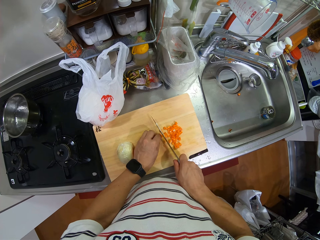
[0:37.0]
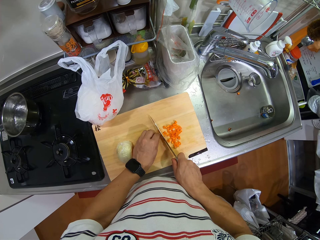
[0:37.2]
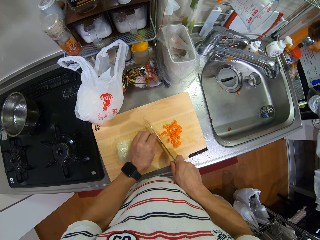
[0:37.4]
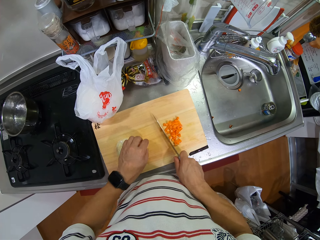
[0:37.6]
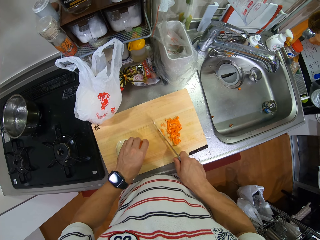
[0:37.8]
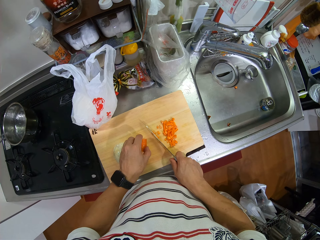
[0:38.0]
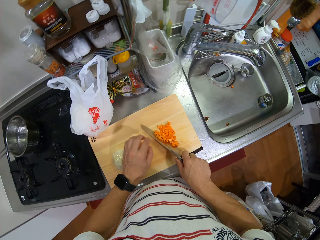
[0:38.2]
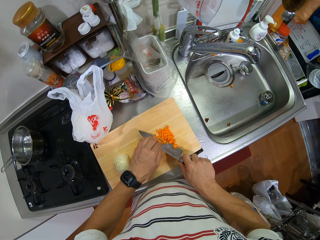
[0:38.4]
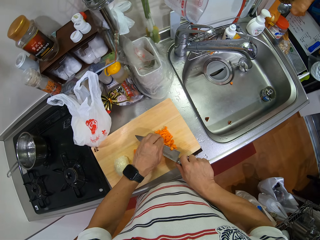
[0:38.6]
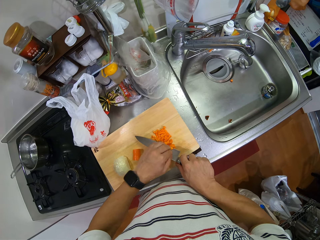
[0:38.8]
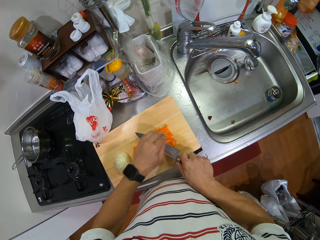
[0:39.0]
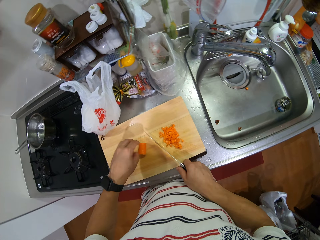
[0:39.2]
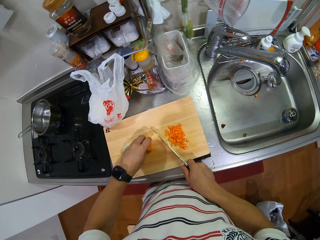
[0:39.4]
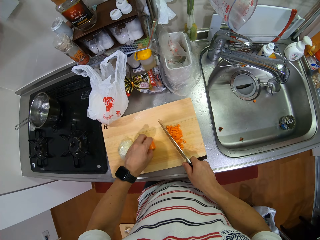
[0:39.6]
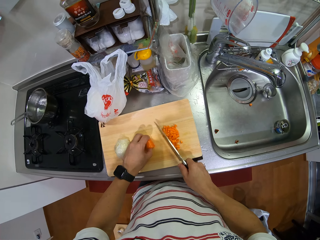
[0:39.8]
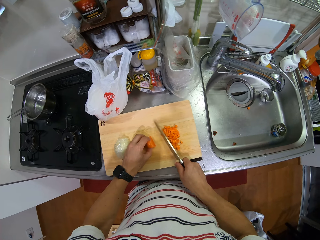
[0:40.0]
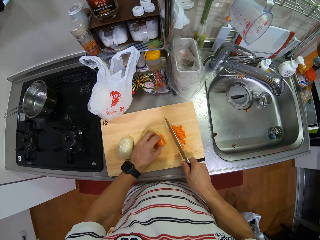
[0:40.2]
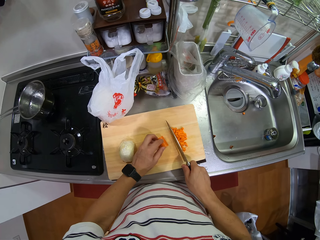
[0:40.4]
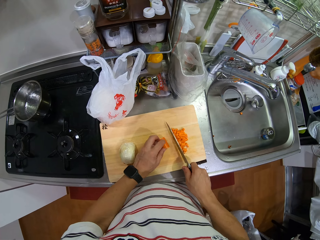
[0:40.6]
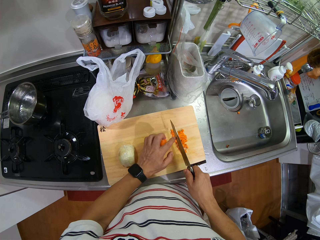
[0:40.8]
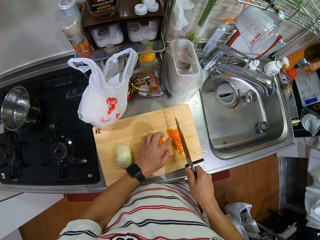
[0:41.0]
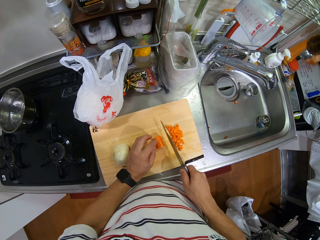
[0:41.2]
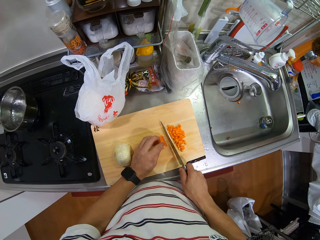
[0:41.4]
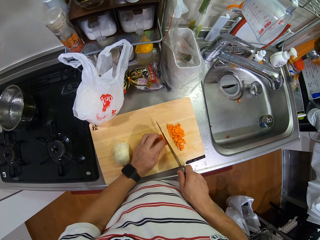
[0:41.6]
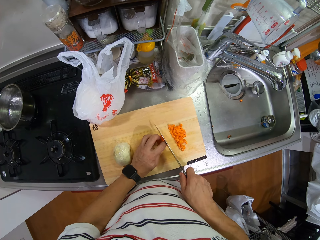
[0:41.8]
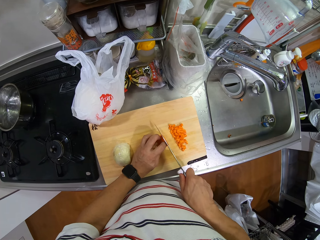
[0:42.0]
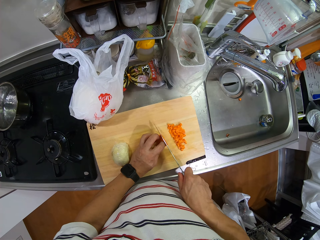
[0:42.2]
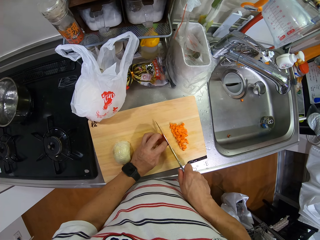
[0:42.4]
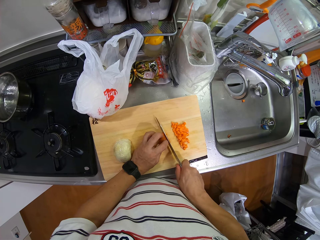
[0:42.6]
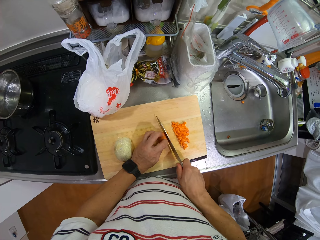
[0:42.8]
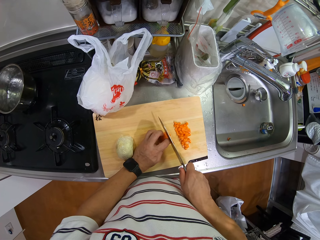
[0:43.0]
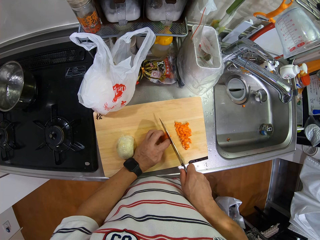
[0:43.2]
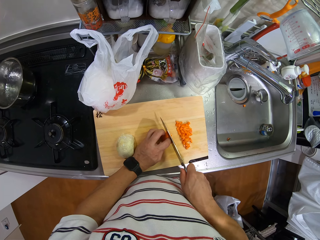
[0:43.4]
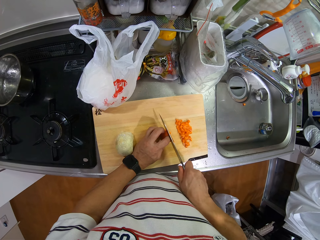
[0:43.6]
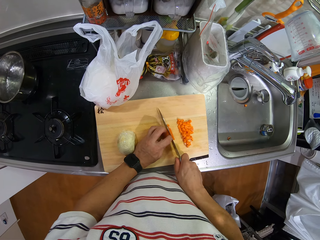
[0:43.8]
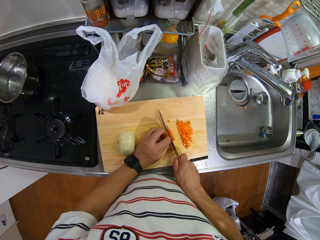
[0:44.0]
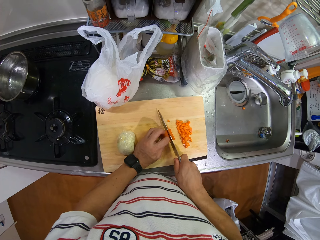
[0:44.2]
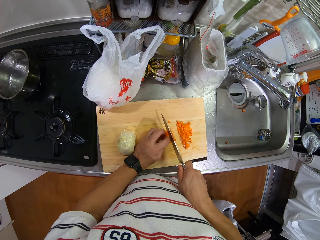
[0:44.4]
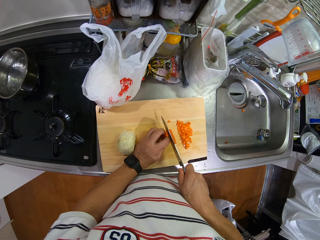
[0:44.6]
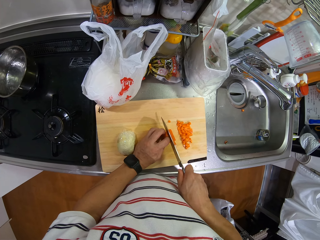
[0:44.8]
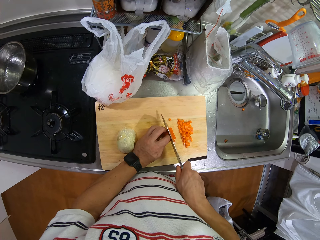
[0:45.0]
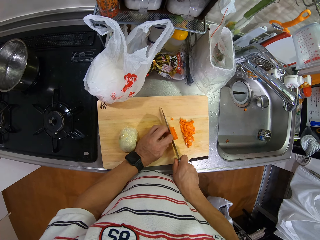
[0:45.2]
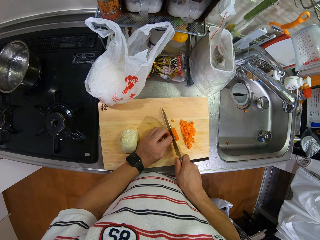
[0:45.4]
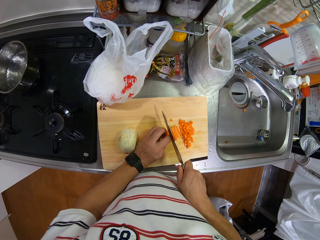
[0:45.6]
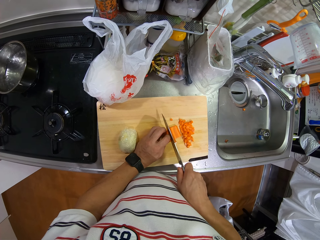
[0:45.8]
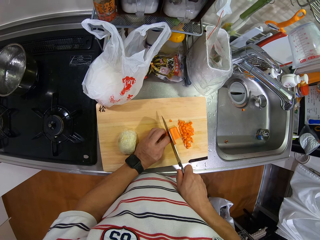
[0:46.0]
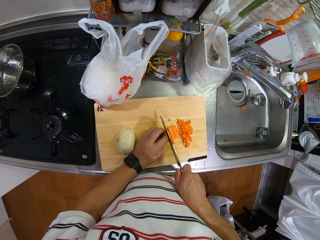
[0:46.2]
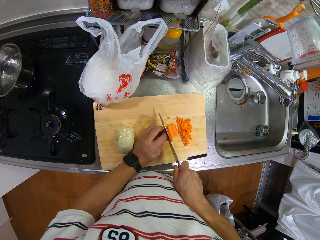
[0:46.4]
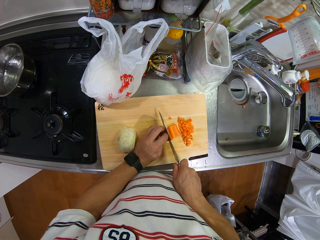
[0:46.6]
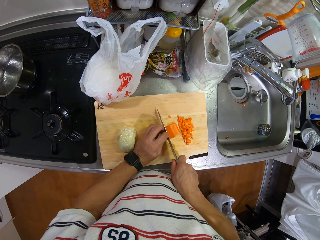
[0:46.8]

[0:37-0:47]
The camera wearer removes a stuck carrot from the knife. They take a carrot from the chopping board. They cut the carrot into small pieces.

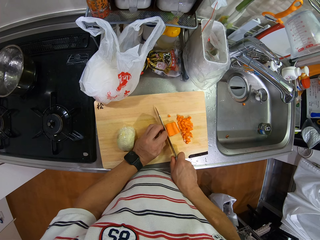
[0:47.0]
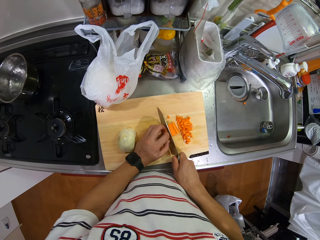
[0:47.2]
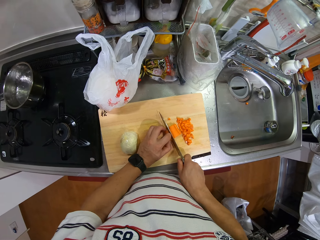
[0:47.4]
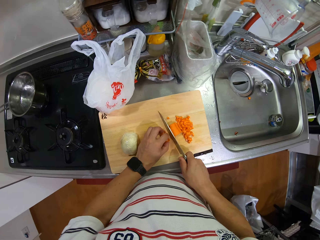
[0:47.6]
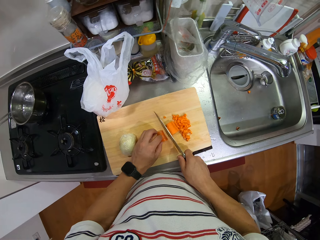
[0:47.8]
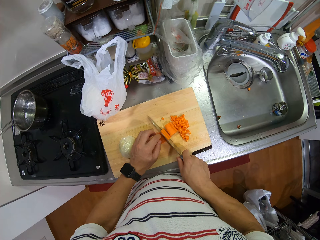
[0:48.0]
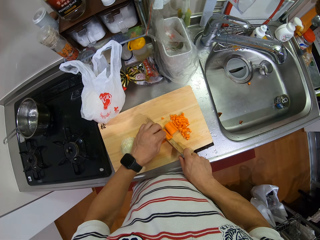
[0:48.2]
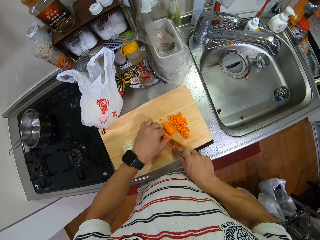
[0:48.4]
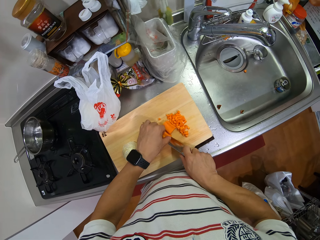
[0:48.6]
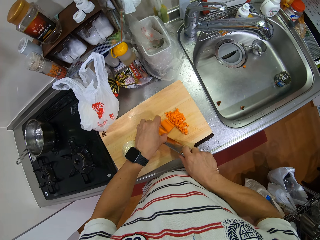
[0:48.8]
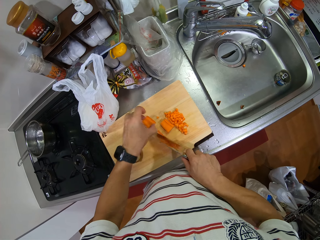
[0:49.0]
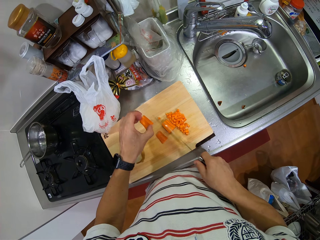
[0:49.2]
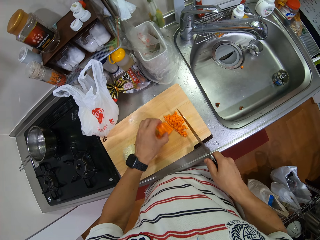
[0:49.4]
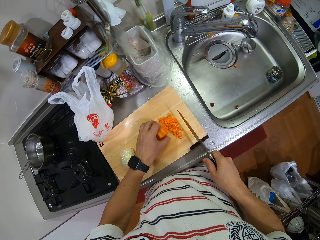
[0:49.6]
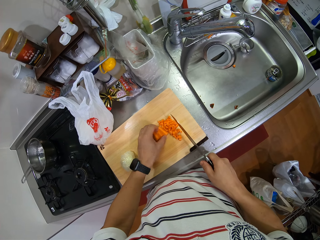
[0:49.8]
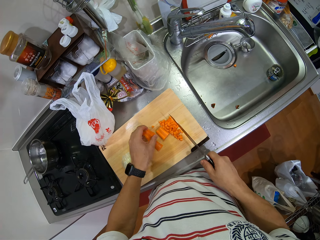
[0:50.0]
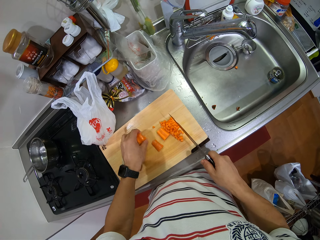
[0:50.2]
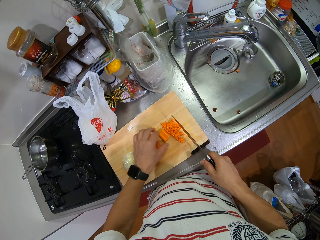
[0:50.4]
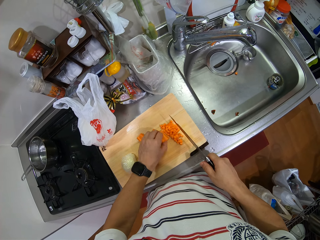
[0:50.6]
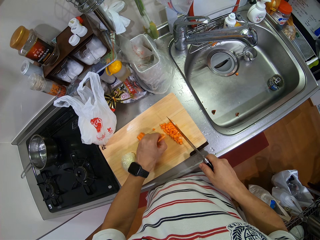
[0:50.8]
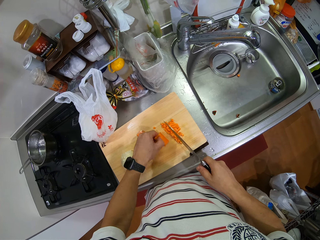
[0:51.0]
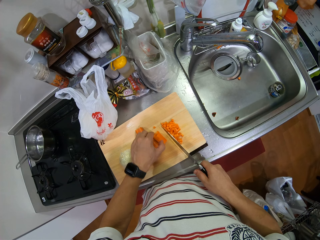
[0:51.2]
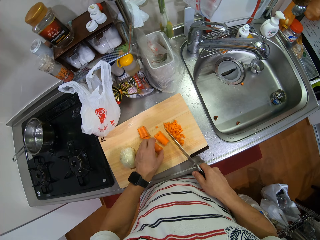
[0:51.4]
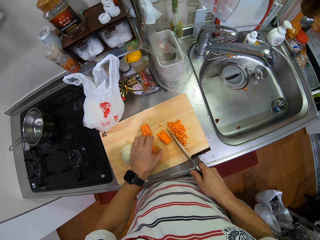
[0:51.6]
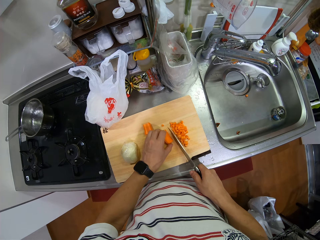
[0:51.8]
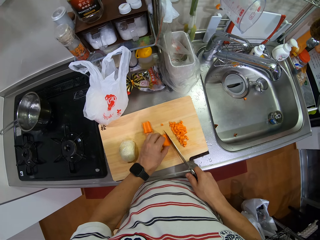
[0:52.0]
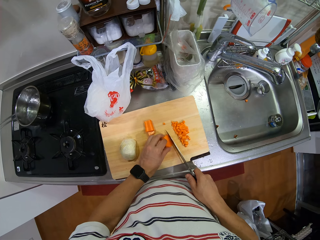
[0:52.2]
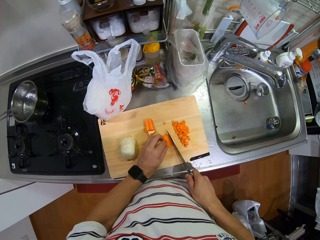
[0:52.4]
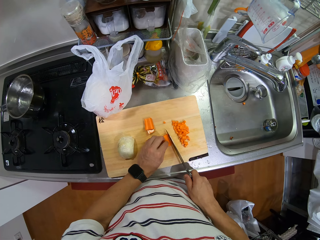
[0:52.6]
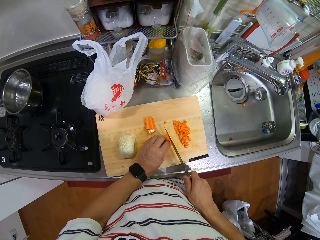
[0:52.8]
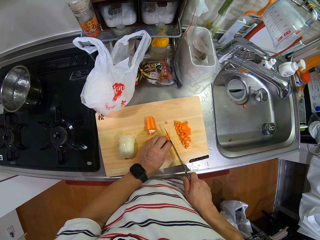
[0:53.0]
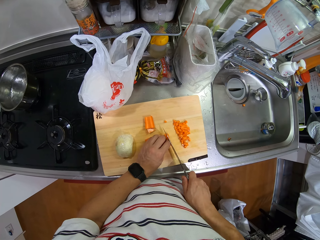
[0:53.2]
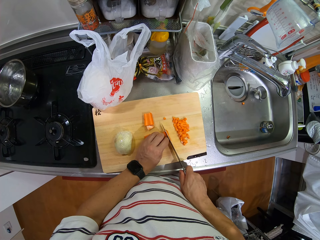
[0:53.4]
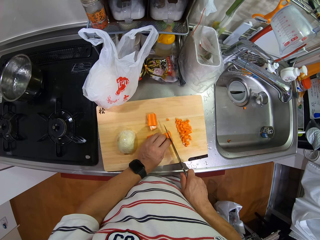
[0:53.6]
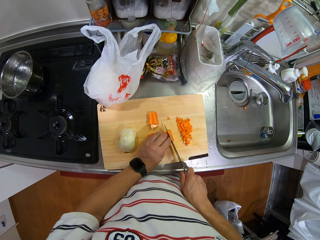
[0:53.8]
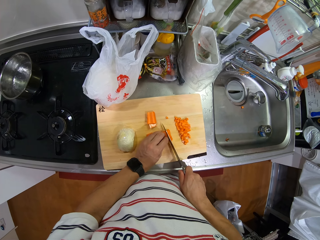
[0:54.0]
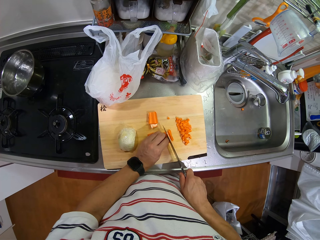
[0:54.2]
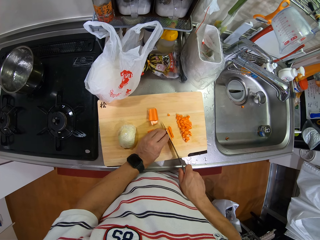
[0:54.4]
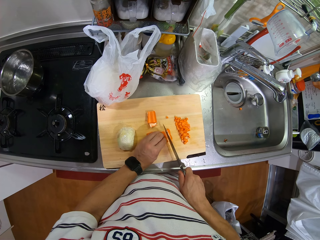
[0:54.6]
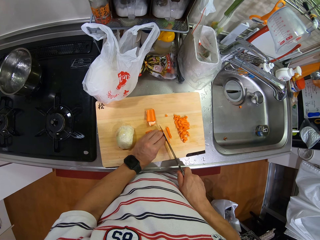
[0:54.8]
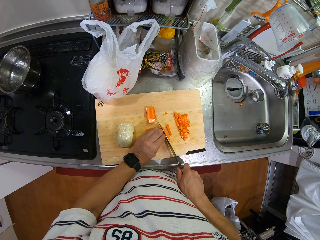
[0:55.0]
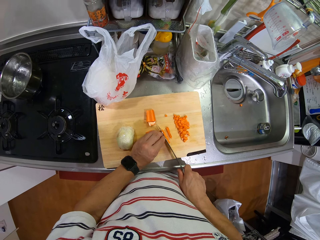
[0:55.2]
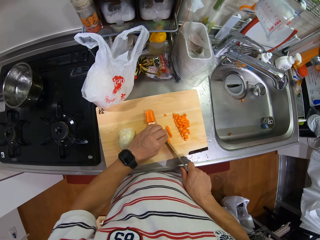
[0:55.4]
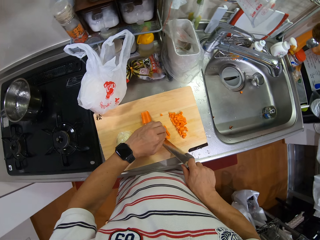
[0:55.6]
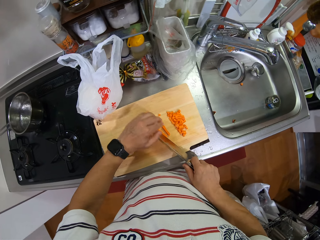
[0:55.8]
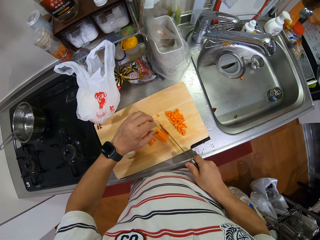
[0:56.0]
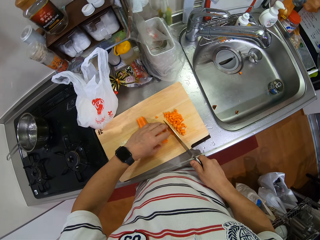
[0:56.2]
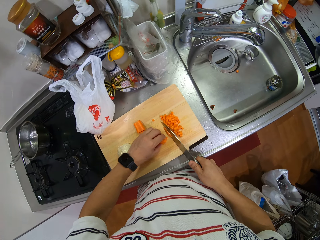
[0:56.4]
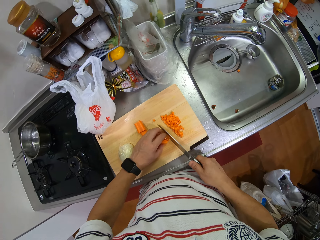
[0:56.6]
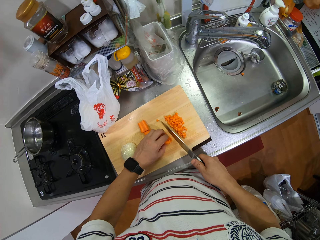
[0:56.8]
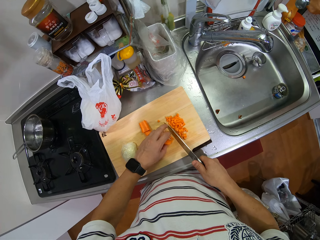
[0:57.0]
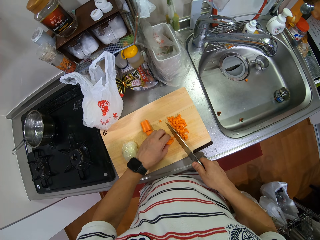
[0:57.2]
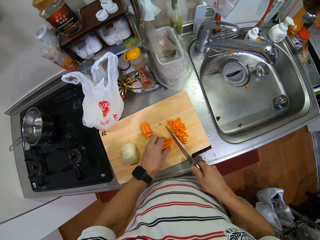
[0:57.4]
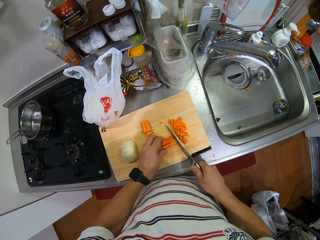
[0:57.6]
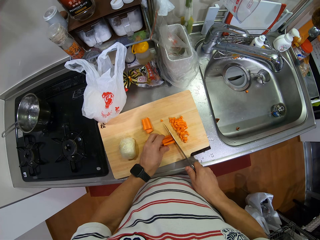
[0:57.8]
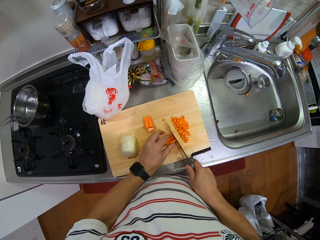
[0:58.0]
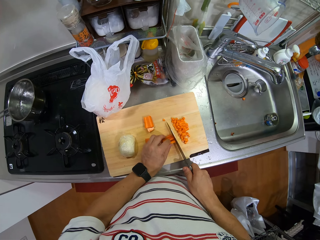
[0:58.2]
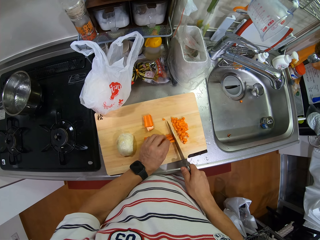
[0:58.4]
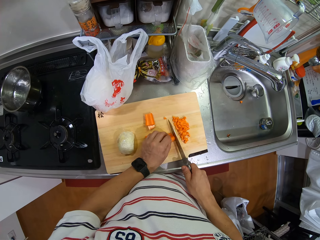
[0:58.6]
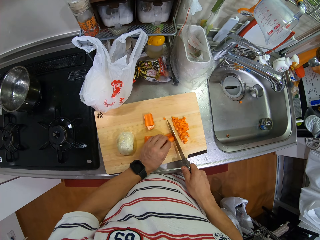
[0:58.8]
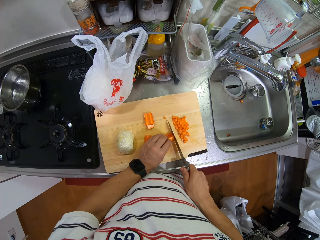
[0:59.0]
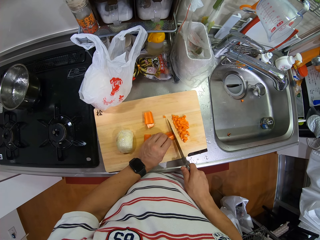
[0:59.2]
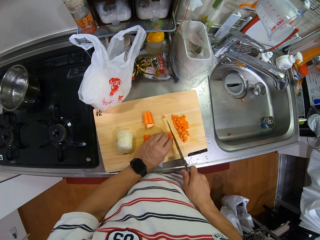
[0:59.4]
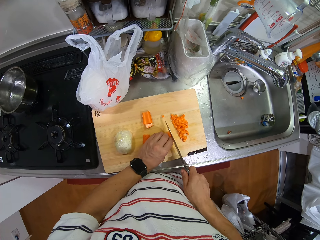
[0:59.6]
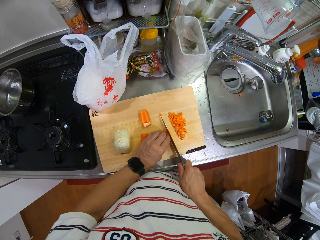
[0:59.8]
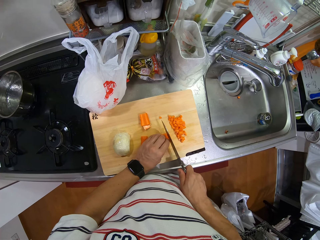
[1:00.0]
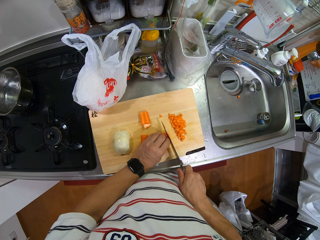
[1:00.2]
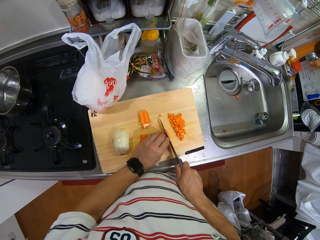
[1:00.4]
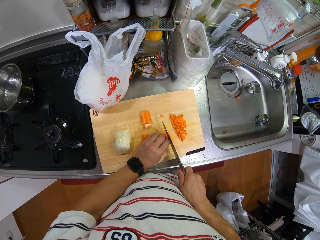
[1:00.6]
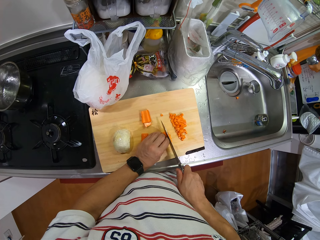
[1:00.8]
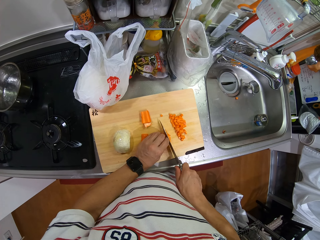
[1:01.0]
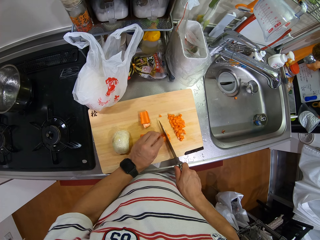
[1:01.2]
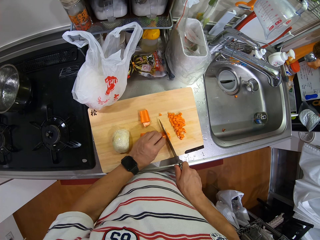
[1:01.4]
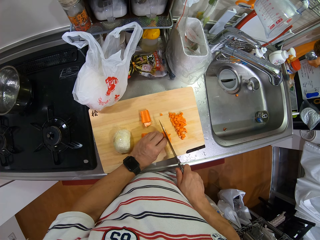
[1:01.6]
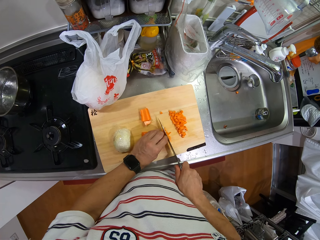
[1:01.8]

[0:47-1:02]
The camera wearer removes a stuck carrot from the knife. They hold a carrot. They put the carrot on top of a carrot. They hold a carrot. They divide the carrot into pieces. They remove a stuck carrot from the knife. They chop the carrot into smaller pieces.
